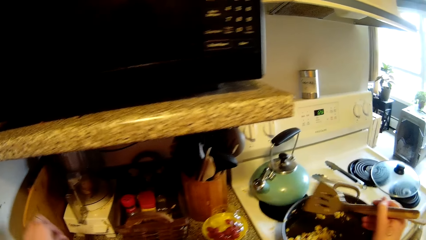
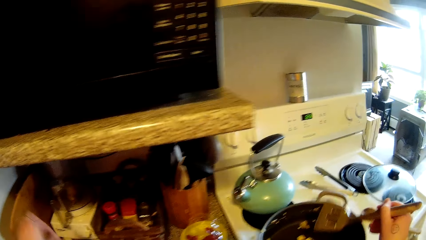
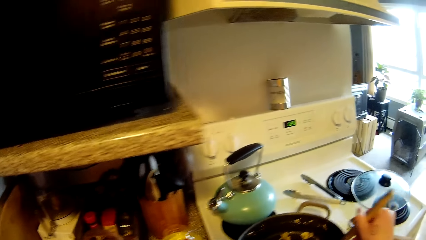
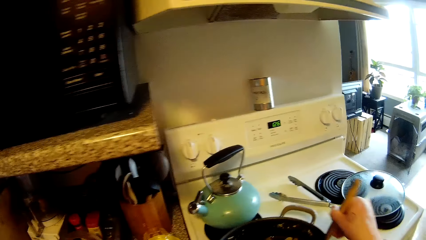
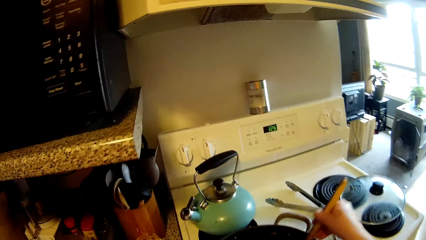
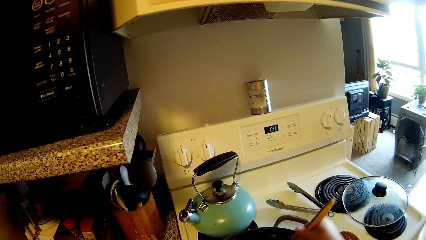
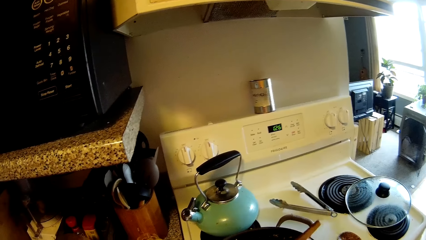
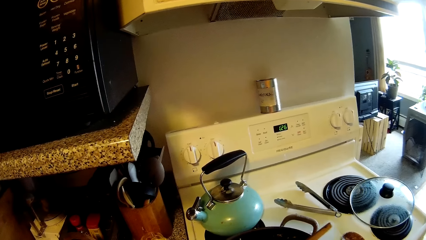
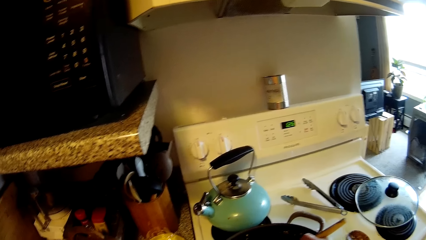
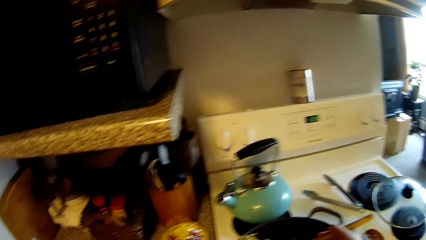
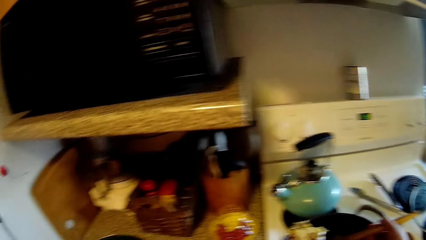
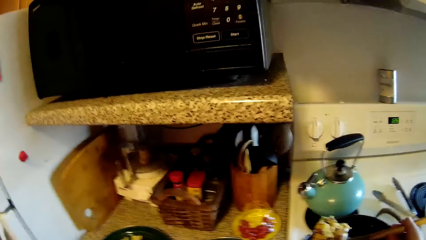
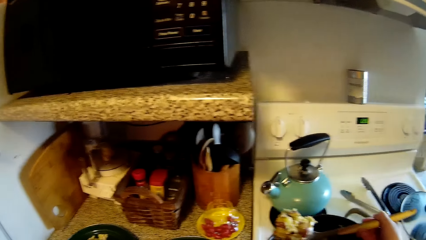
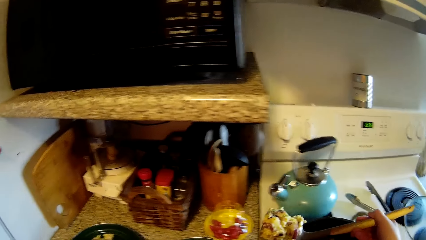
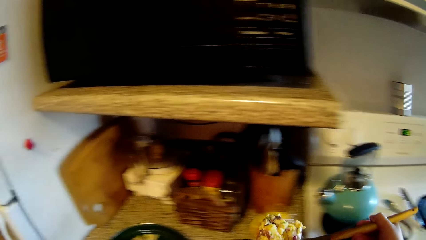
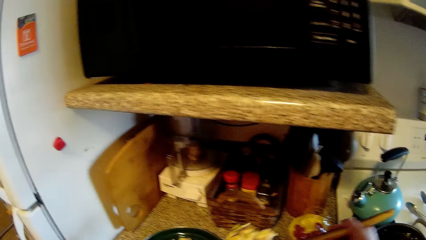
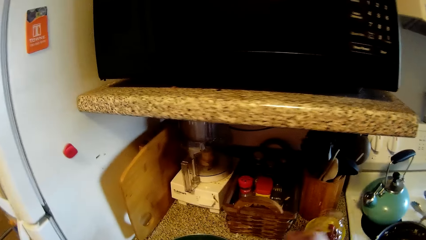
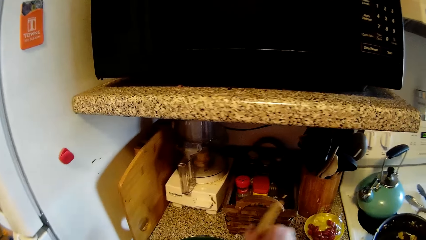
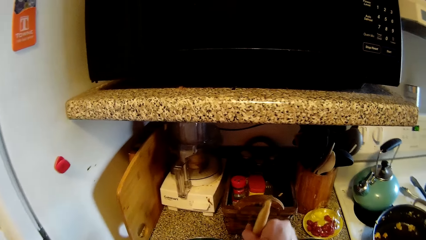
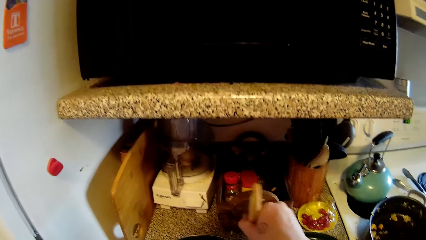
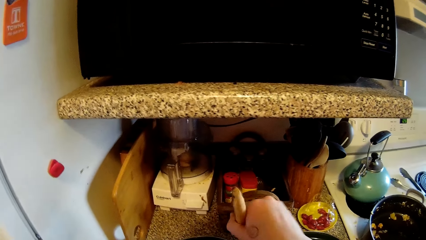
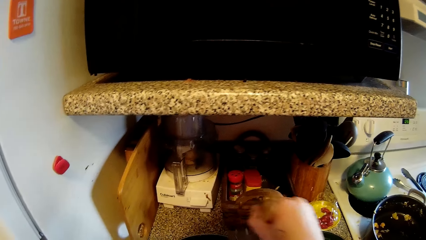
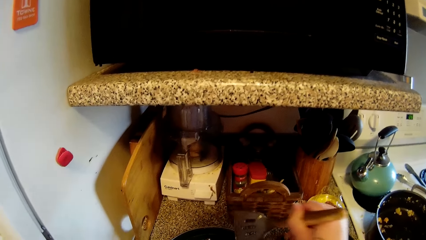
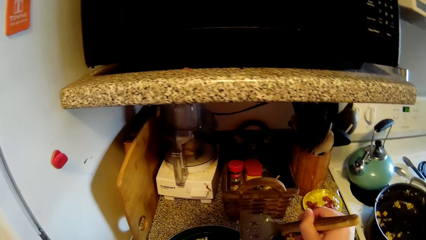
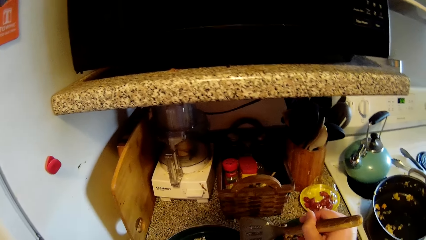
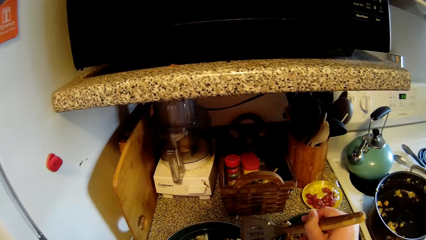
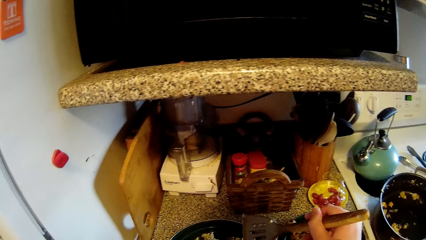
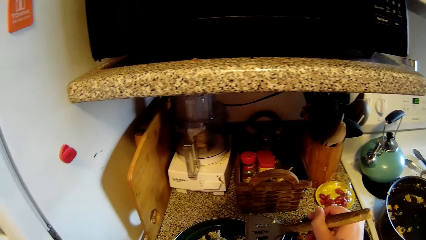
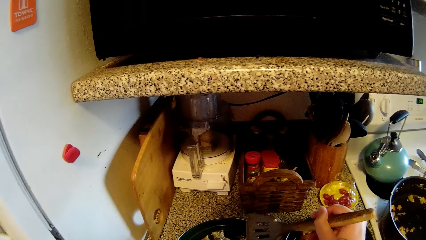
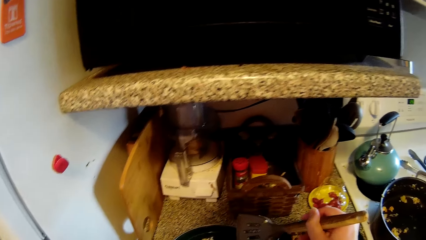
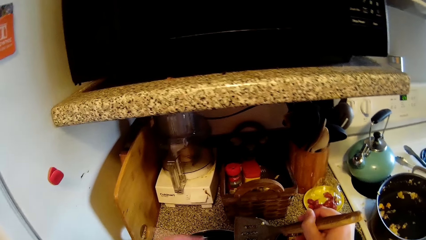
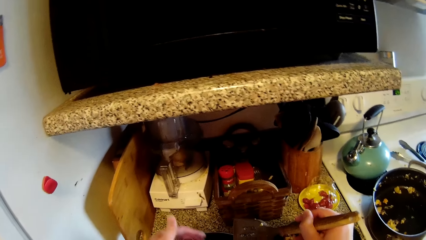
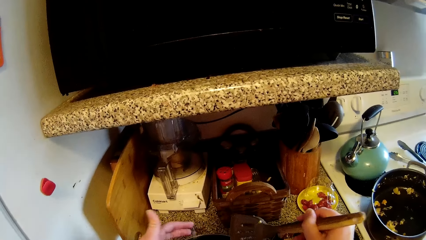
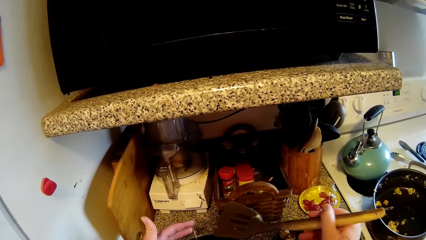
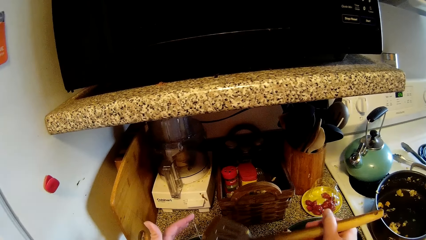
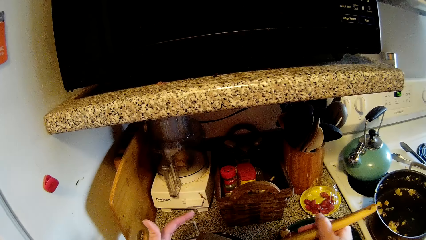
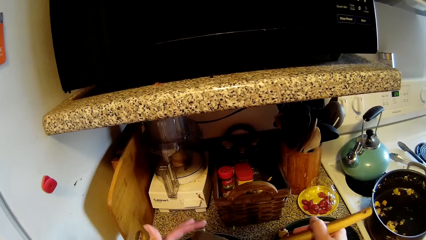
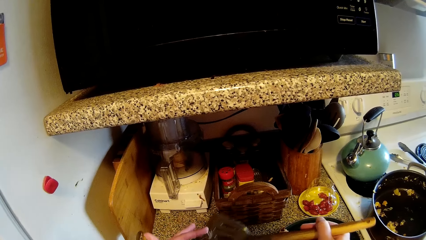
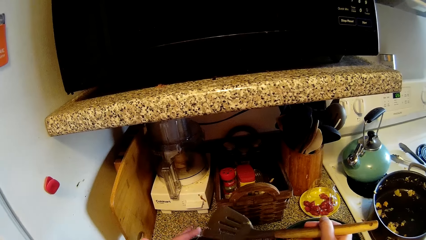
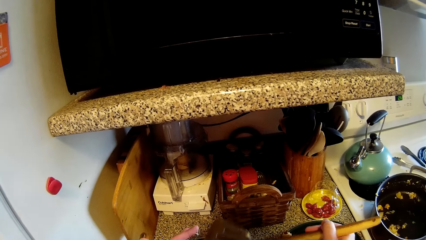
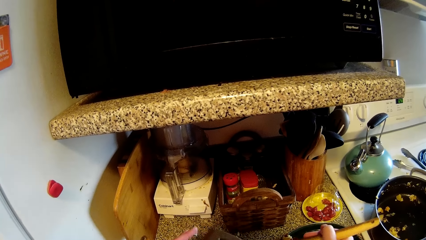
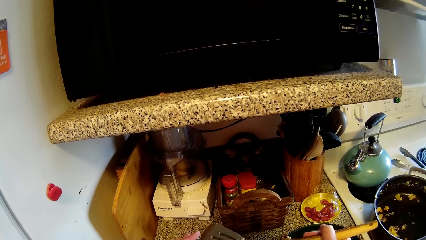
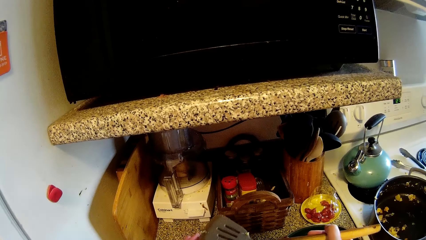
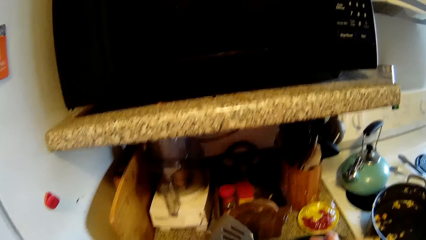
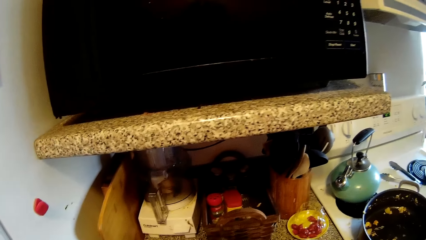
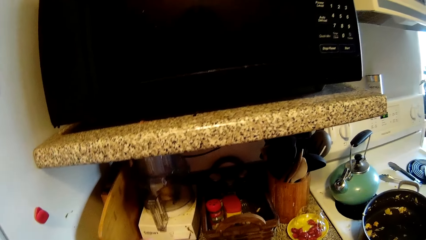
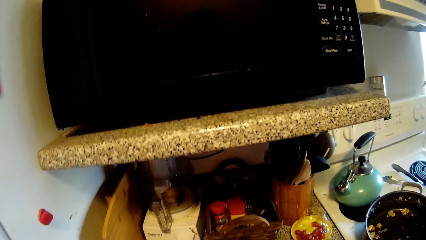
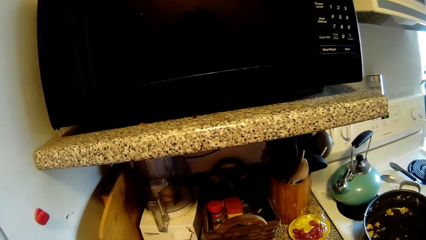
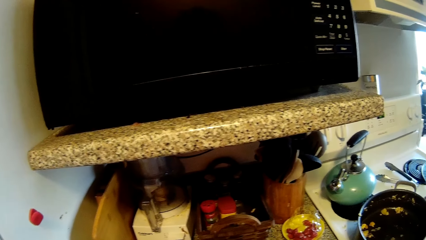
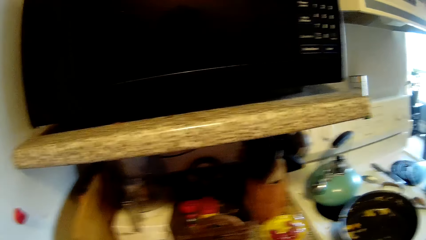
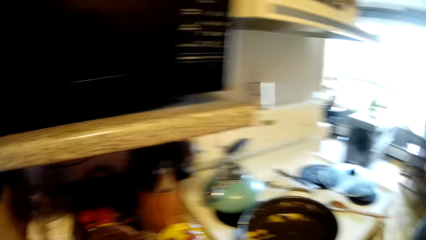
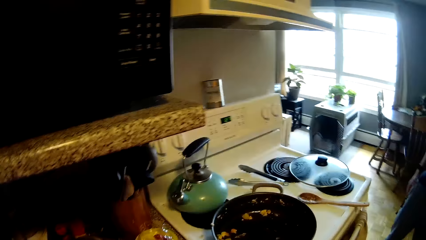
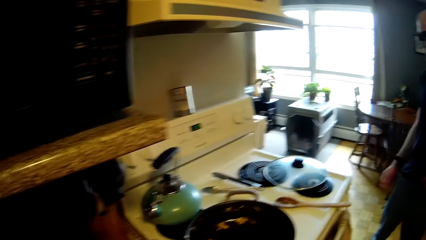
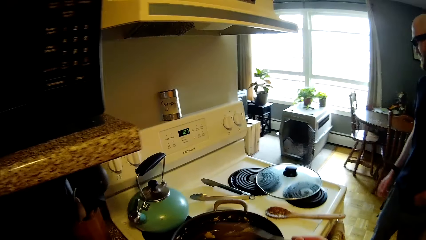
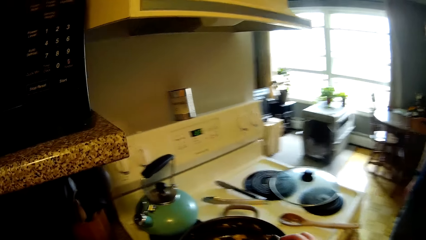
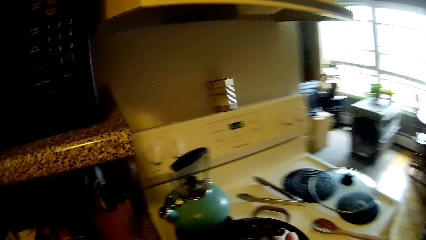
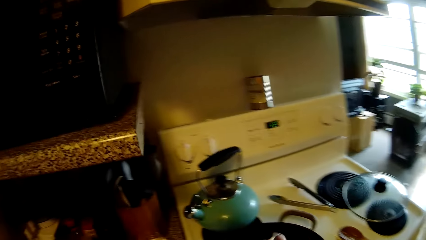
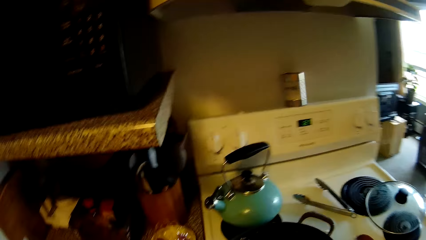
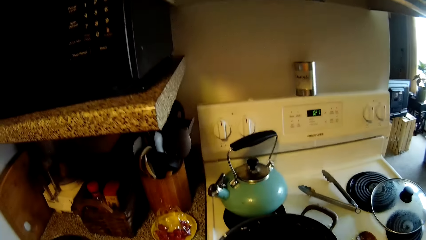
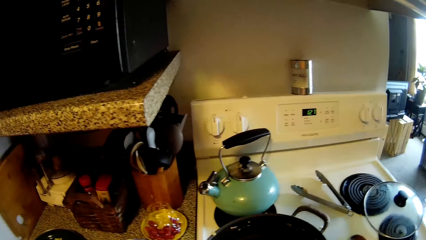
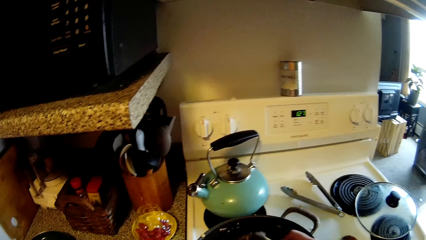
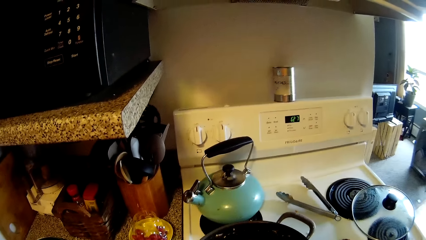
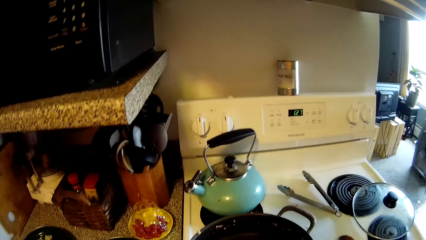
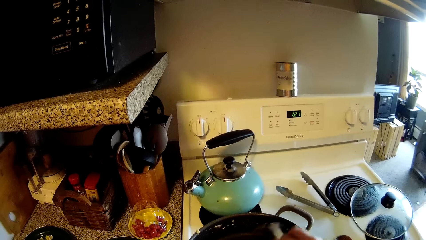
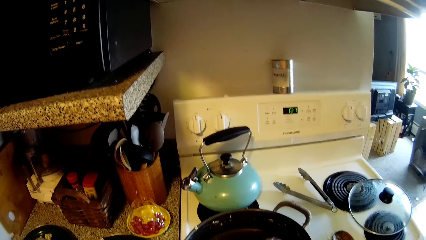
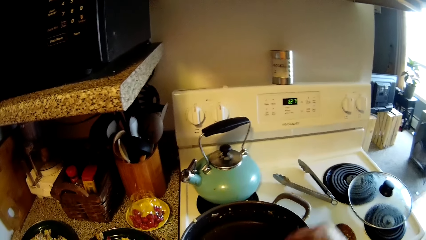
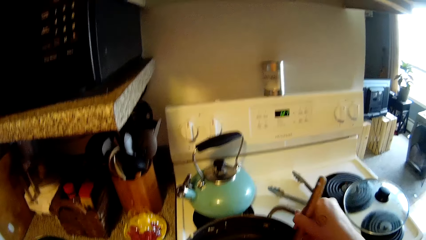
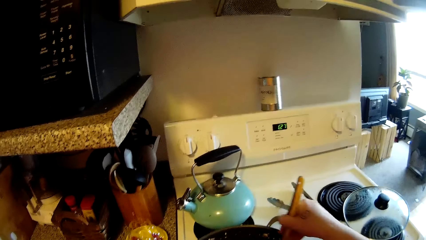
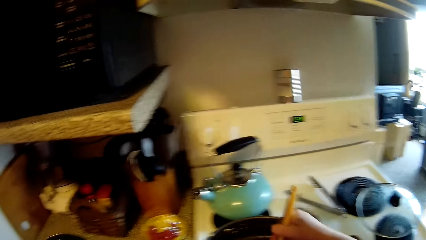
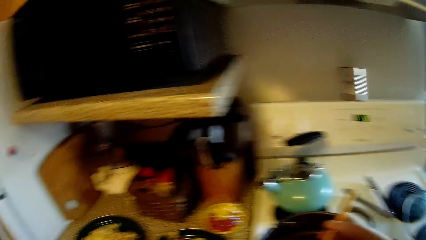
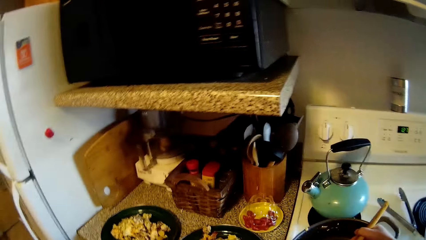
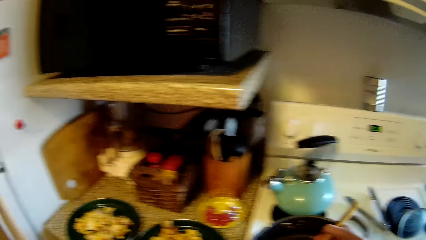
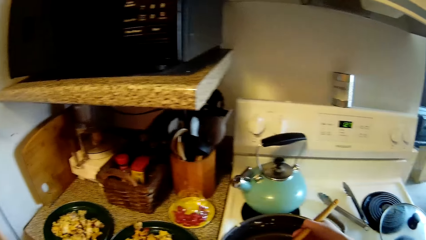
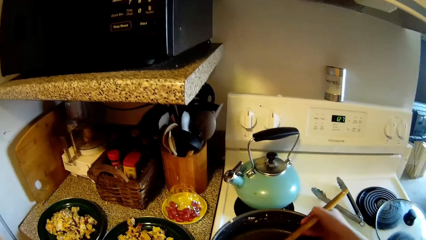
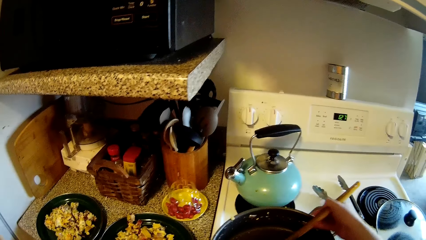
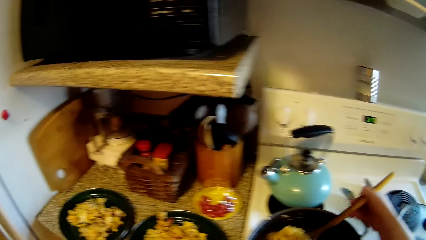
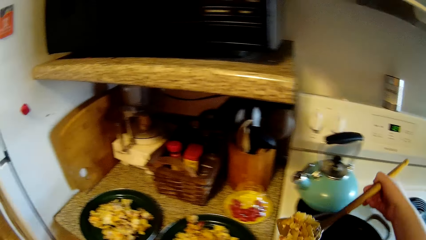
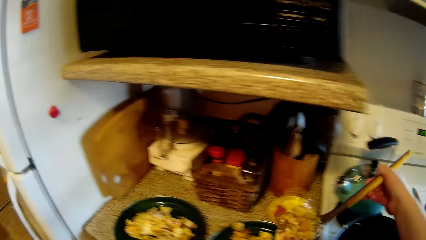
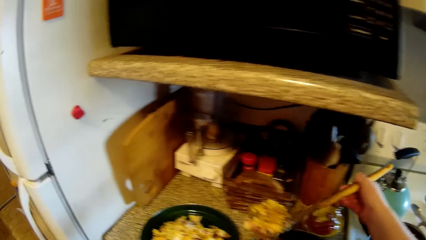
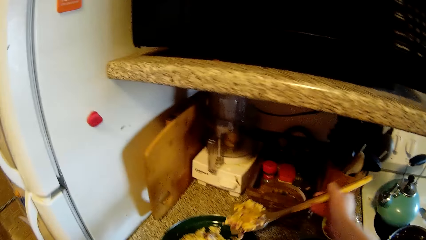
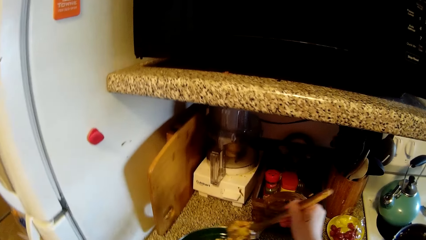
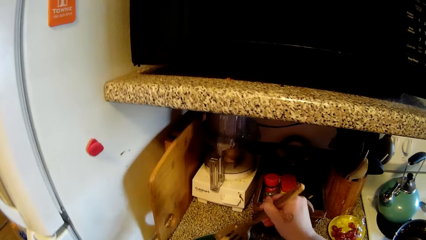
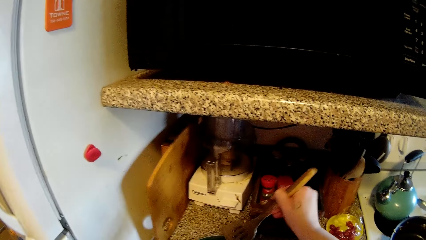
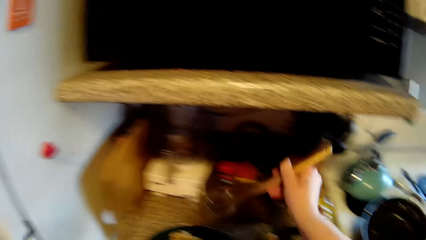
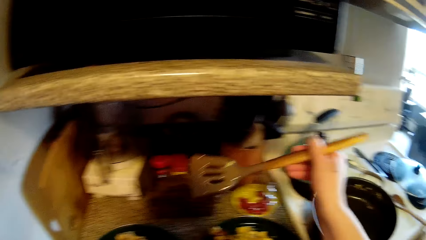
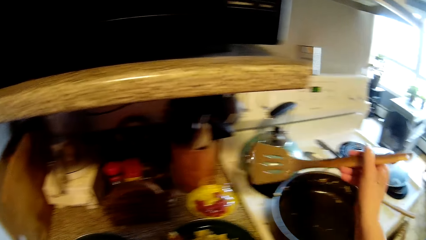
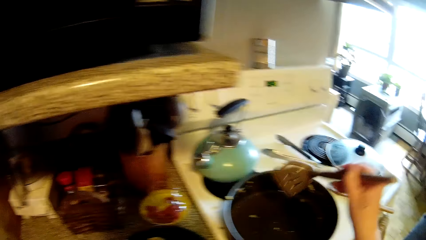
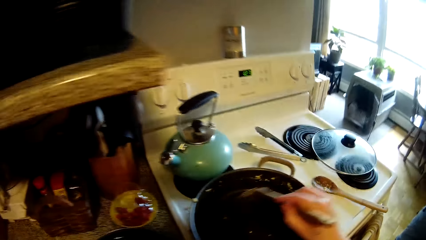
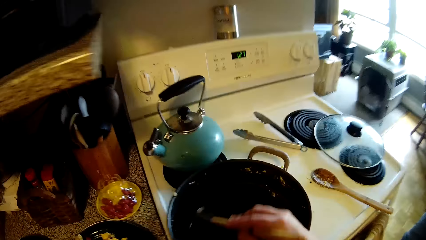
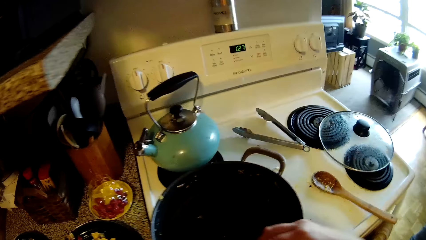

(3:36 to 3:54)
The camera wearer scoops some food from the pot with the spatula in her right hand. She puts the food on the plate with the spatula in her right hand. She removes a piece of food from her left hand with the spatula in her right hand. She scoops some food from the pot with the spatula in her right hand. She puts the food on the plate with the spatula in her right hand.
